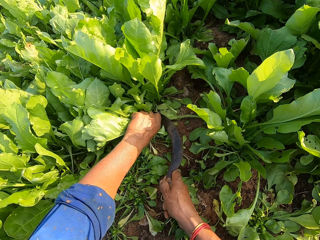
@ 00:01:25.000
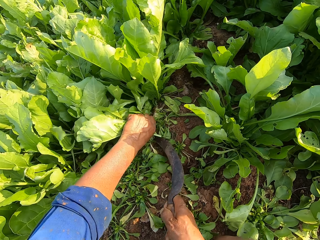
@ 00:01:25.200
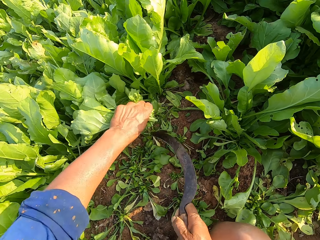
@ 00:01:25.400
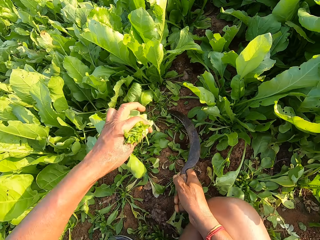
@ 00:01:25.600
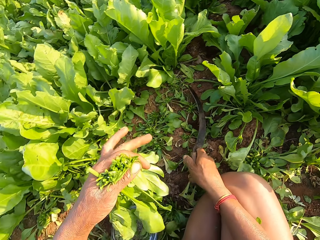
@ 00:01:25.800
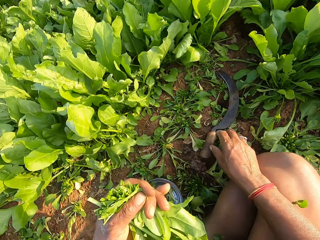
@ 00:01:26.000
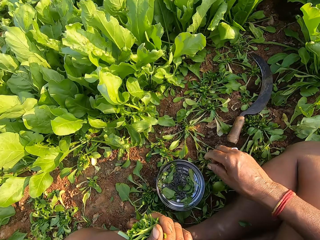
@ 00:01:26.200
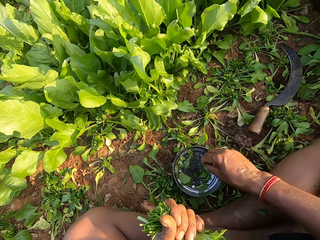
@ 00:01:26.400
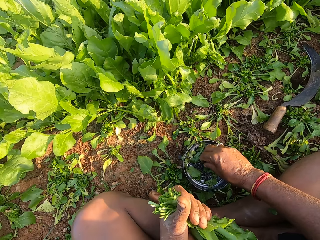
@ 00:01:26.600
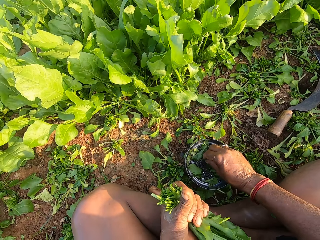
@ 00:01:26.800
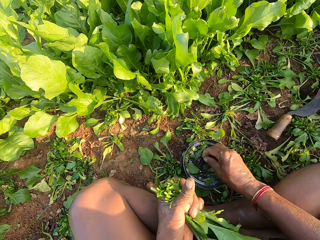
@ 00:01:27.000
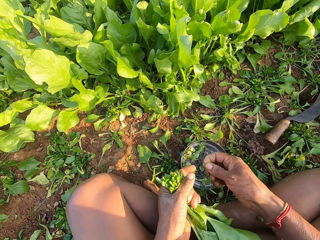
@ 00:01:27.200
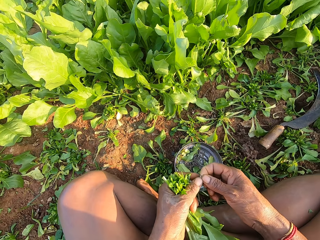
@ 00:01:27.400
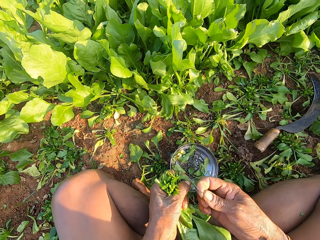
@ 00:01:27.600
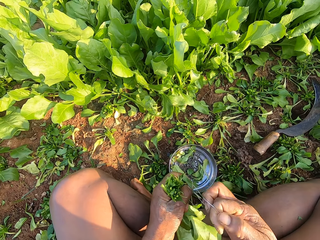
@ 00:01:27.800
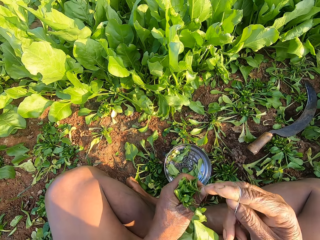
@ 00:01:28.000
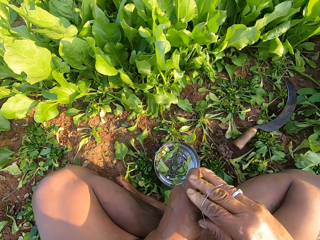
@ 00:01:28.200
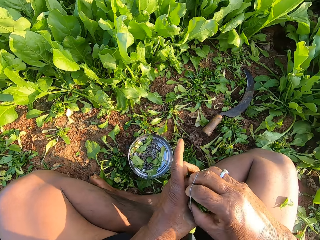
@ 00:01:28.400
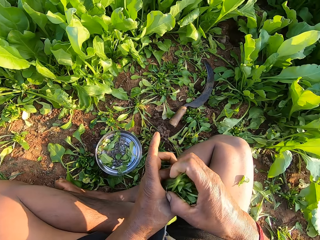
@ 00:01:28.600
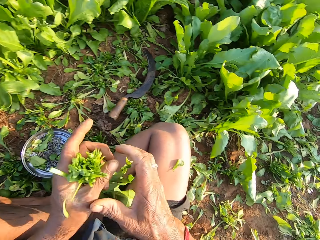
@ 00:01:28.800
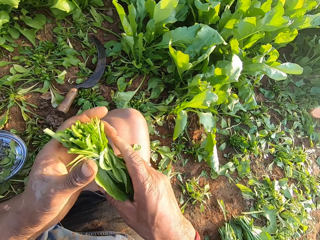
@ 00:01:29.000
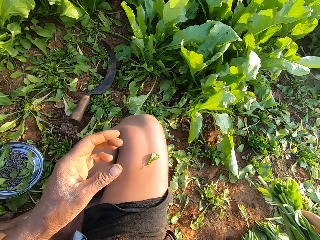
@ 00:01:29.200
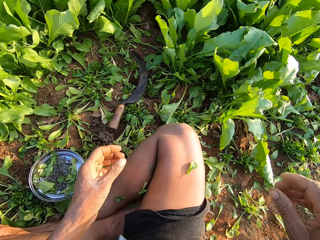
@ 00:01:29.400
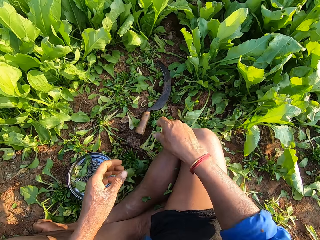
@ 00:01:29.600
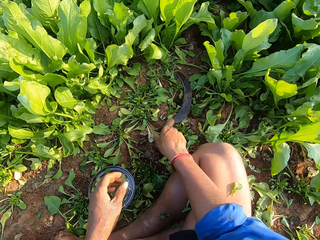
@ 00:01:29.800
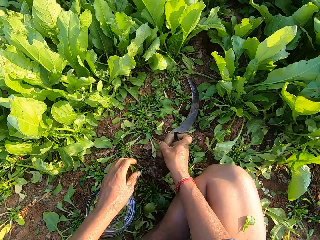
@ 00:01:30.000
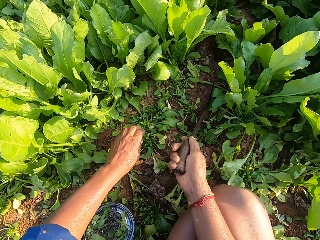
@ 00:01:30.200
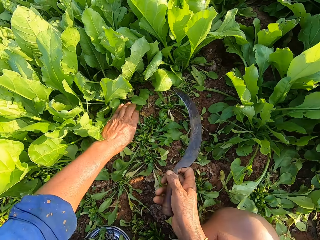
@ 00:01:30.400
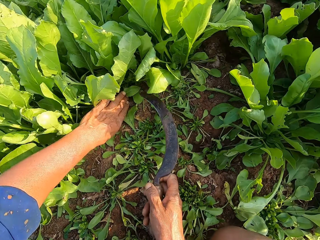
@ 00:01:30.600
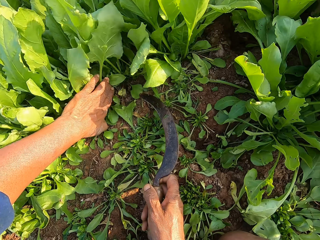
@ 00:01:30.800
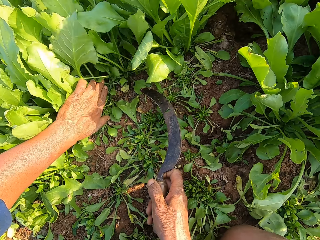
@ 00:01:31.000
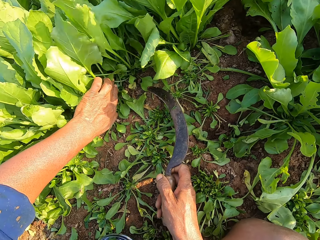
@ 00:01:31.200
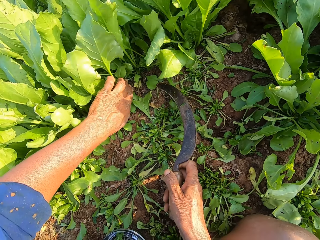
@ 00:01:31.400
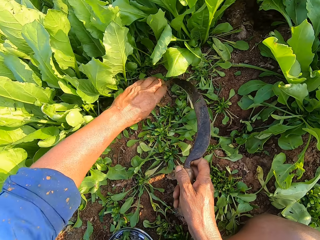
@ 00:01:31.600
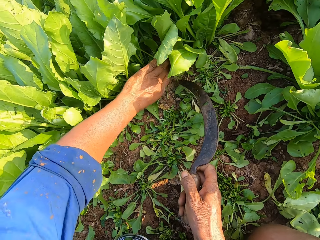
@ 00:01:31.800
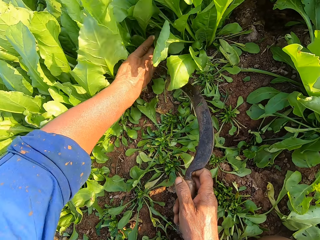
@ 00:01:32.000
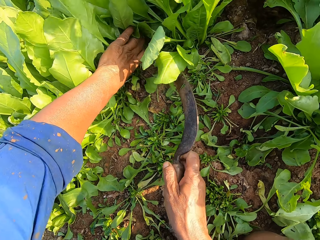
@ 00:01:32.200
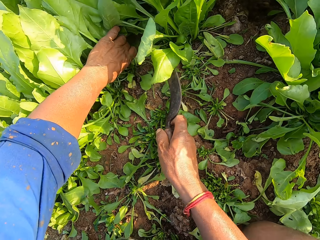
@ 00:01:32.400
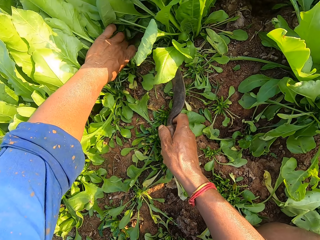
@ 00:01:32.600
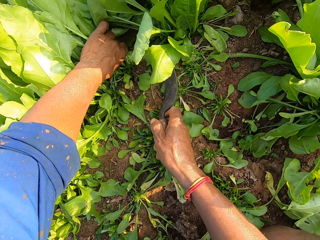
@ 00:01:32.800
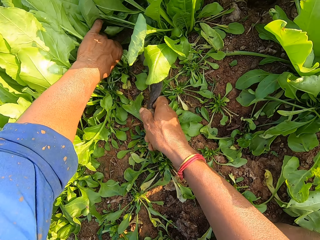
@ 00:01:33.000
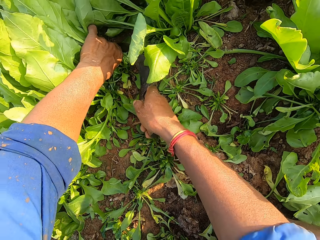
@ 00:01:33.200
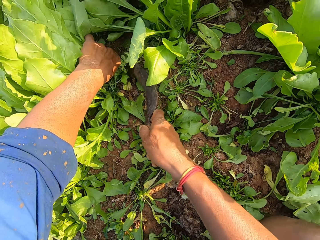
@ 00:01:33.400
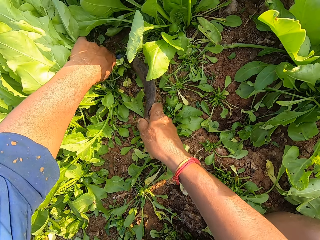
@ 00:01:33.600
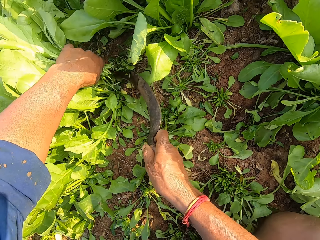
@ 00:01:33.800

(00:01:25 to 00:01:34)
The camera wearer picks the spinach from the ground with his left hand. He drops the sickle on the ground with his right hand. He picks a rubber band from the bowl with his right hand. He binds the spinach in his left hand with the rubber band with both hands. He passes the spinach from his left hand to his right hand. He picks the sickle from the ground with his right hand. He holds the spinach on the ground with his left hand. He cuts the spinach from the ground with the sickle in his right hand.

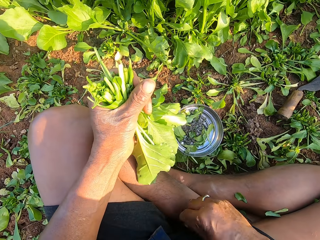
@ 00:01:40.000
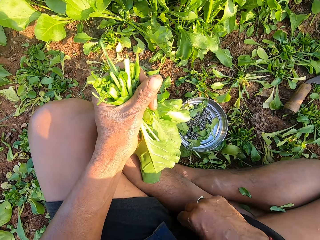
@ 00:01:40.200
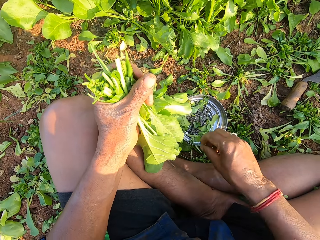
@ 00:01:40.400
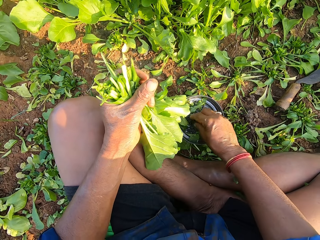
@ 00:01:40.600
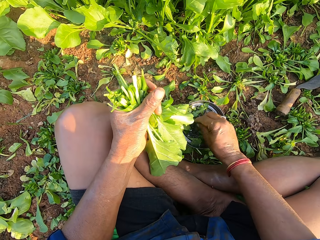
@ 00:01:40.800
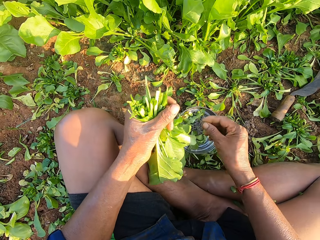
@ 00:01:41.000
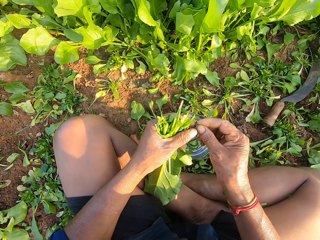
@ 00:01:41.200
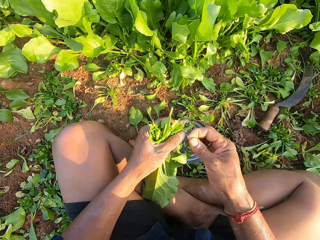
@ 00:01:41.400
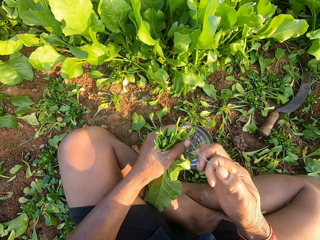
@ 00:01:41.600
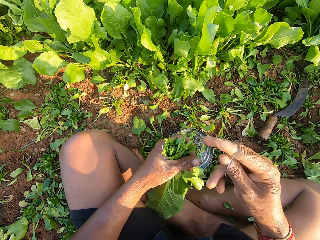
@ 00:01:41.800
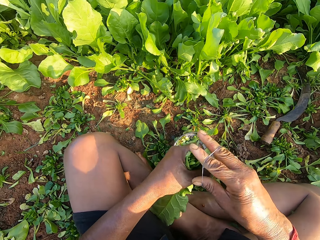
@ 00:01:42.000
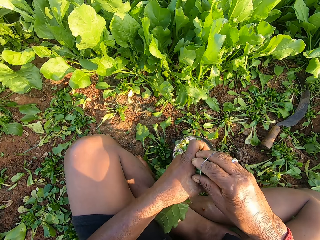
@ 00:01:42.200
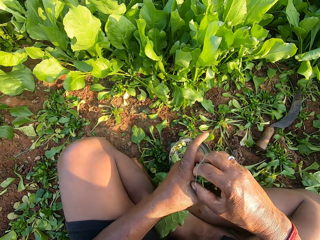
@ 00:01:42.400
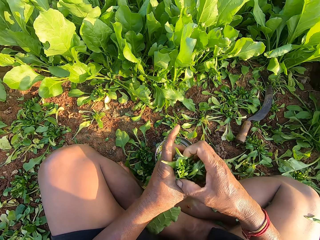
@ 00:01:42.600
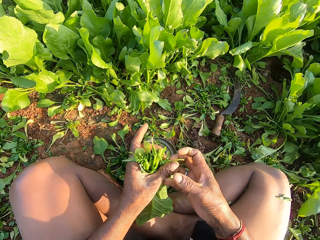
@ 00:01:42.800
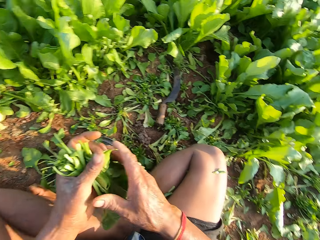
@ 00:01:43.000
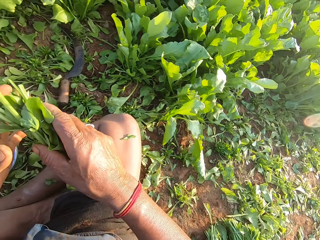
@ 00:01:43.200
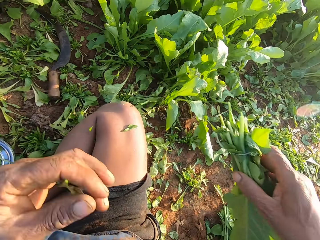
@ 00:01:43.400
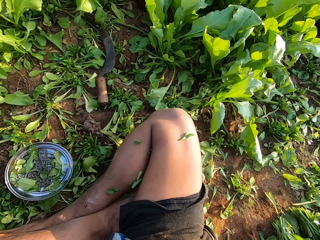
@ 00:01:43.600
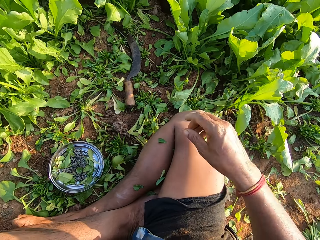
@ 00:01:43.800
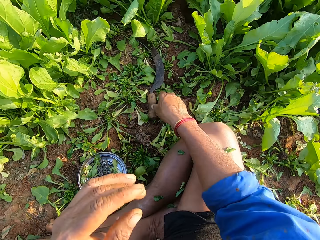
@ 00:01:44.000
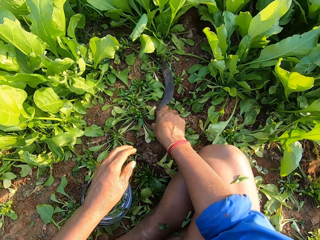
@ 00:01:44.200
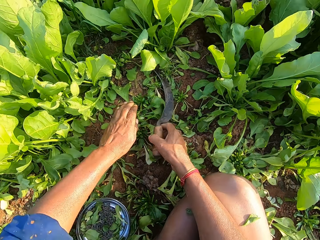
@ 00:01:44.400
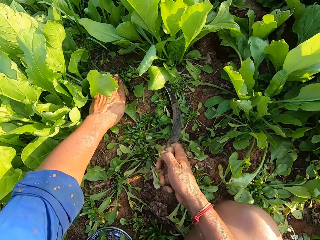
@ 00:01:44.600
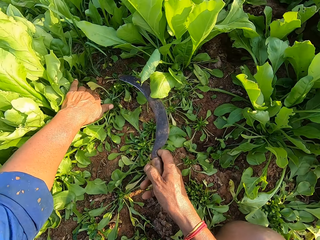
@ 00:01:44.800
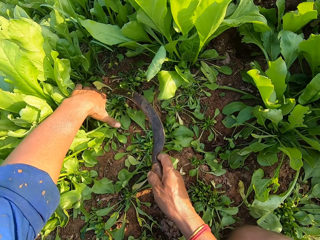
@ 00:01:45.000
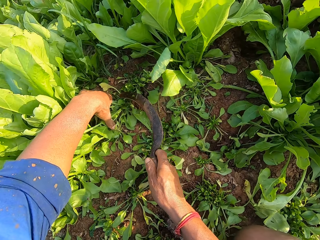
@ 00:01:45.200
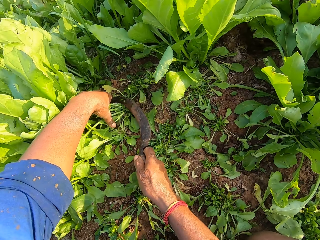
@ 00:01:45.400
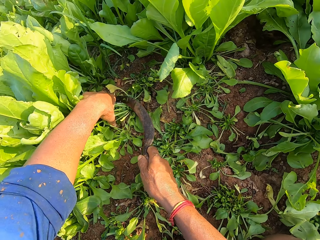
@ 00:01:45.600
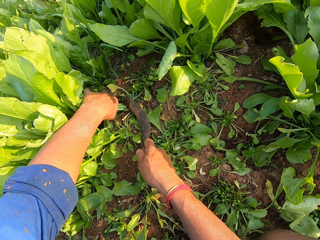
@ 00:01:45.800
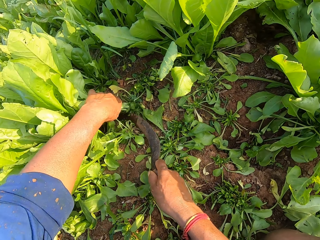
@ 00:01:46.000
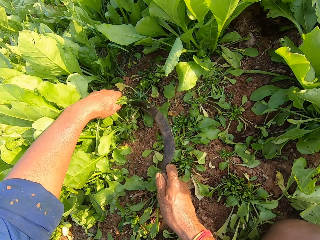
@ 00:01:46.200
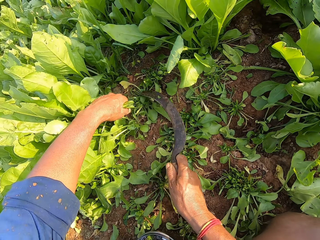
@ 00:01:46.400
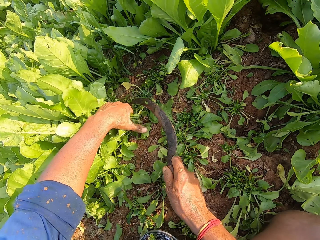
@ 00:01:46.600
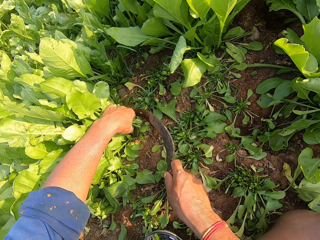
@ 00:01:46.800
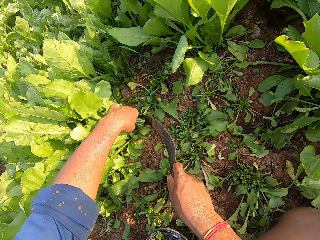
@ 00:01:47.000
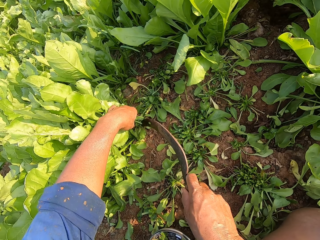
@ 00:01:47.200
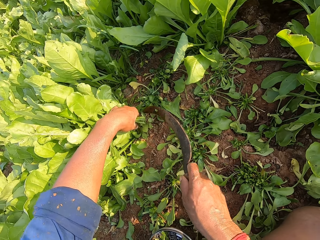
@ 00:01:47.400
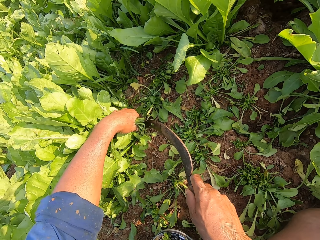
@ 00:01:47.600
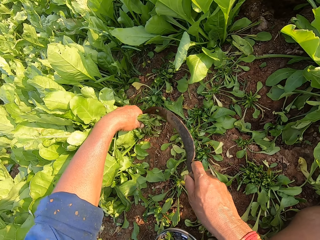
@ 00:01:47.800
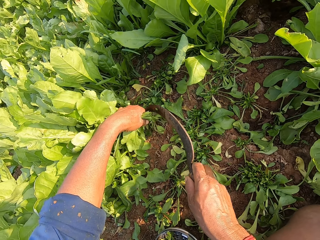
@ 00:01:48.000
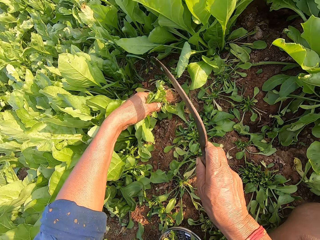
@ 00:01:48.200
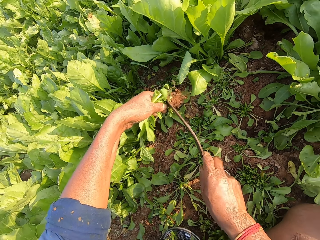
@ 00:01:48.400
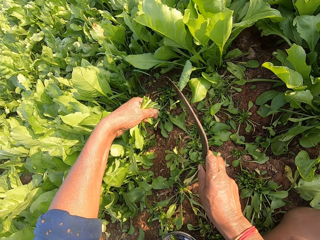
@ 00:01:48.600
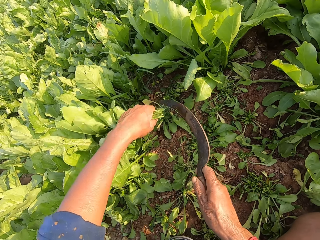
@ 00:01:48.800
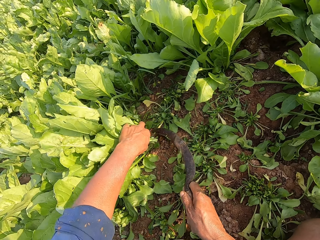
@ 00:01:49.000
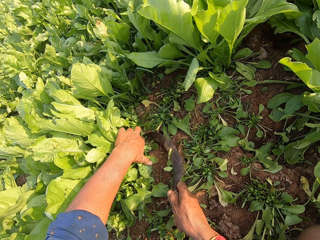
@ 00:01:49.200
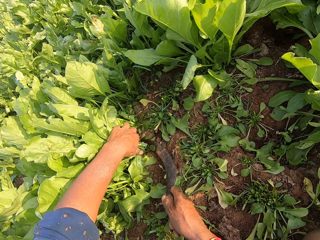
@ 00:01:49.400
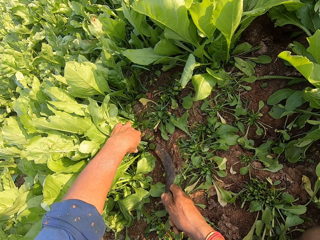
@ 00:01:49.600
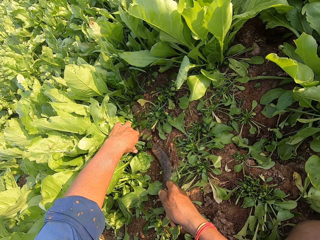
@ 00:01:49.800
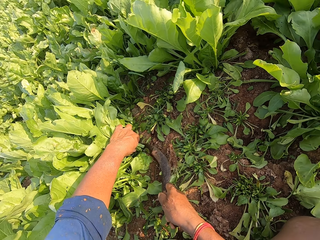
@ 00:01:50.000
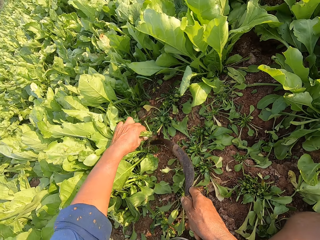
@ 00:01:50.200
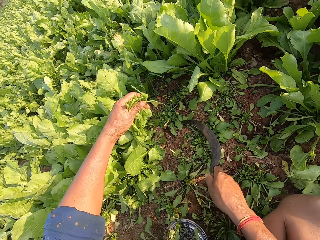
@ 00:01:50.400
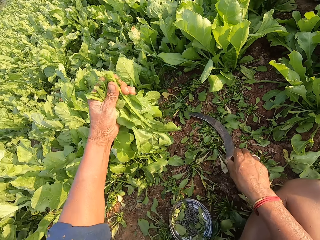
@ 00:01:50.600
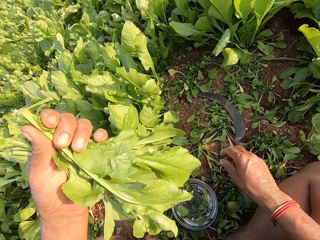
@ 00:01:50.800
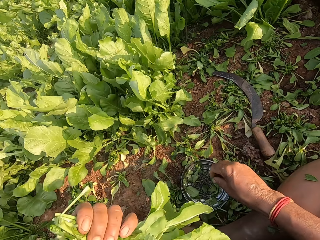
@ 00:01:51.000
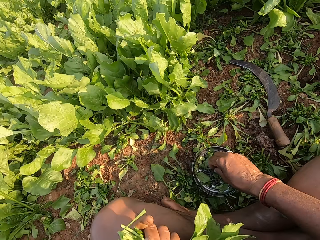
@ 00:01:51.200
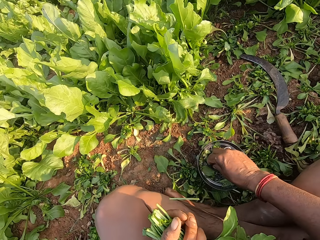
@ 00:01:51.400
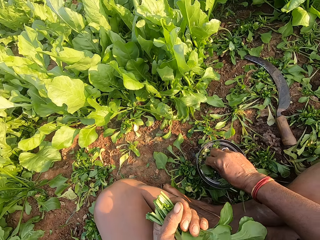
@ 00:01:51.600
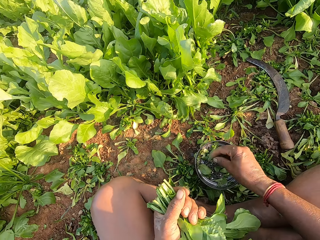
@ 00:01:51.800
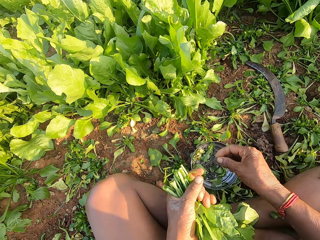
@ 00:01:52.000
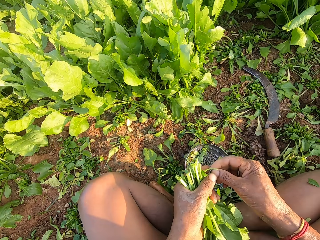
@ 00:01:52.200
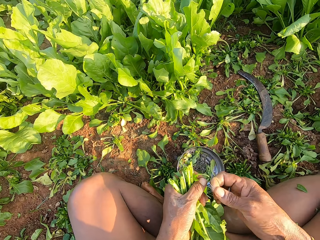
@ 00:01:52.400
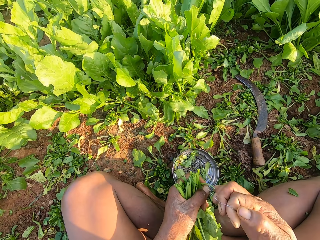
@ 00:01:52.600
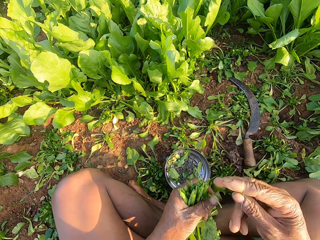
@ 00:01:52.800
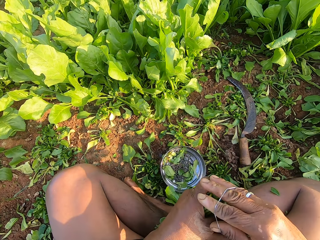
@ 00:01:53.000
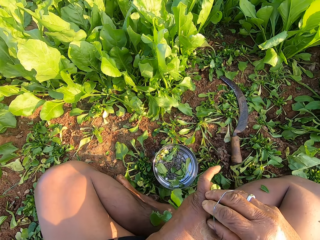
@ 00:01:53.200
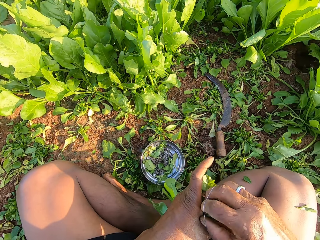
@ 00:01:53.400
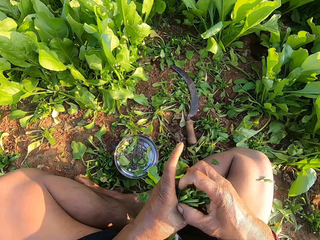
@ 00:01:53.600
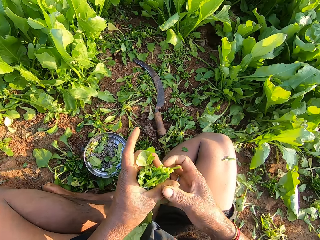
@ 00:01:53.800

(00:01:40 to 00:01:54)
The camera wearer picks a rubber band from the bowl with his right hand. He binds the spinach in his left hand with the rubber band with both hands. He passes the spinach from his left hand to his right hand. He picks the sickle from the ground with his right hand. He holds the spinach on the ground with his left hand. He cuts the spinach from the ground with the sickle in his right hand. He picks the spinach from the ground with his left hand. He cuts soil off the stalks on the spinach in his left hand with the sickle in his right hand. He holds the spinach on the ground with his left hand. He cuts the spinach from the ground with the sickle in his right hand. He picks the spinach from the ground with his left hand. He drops the sickle on the ground with his right hand. He picks a rubber band from the bowl with his right hand. He binds the spinach in his left hand with the rubber band with both hands.
